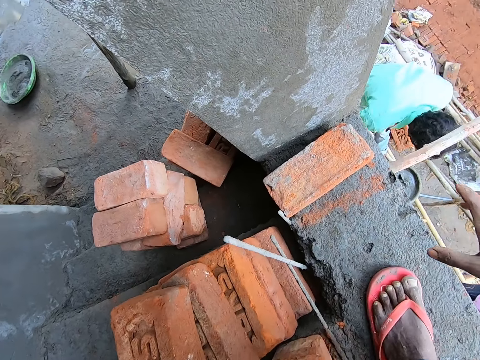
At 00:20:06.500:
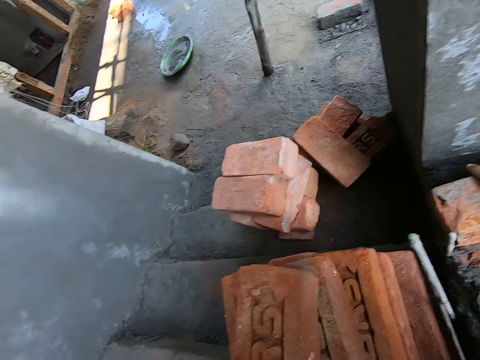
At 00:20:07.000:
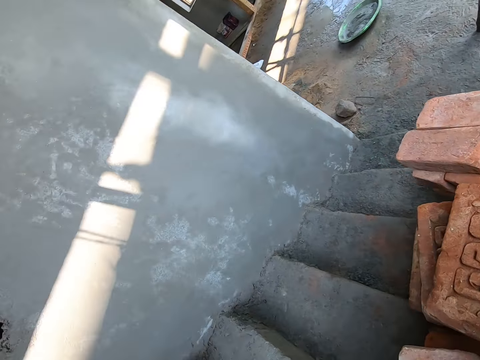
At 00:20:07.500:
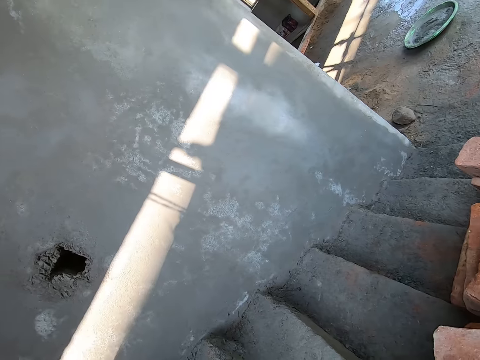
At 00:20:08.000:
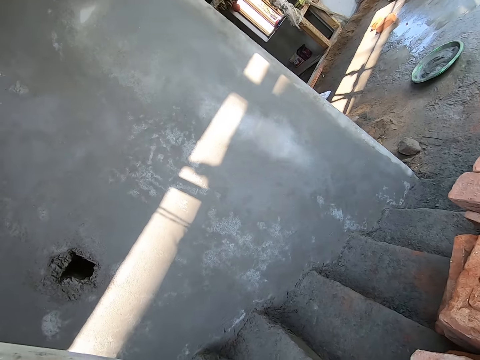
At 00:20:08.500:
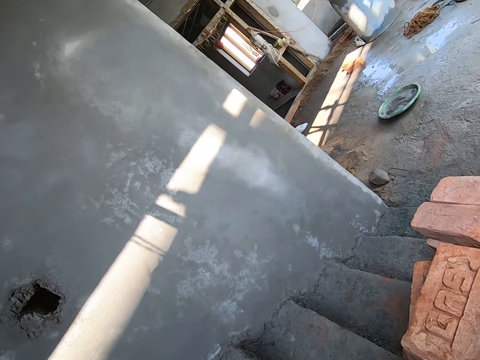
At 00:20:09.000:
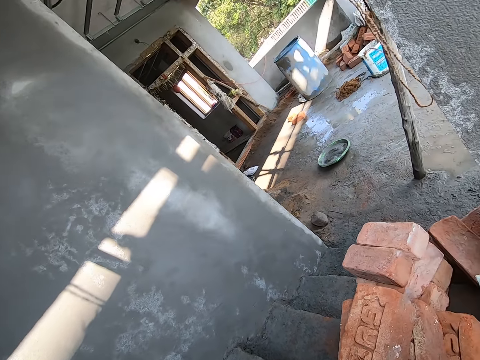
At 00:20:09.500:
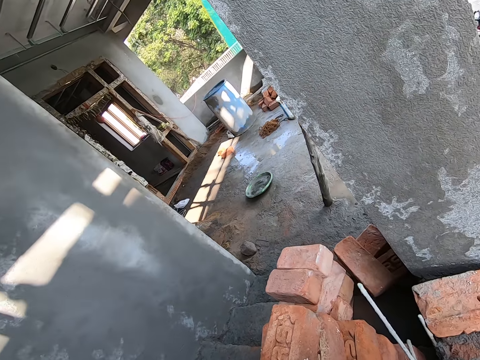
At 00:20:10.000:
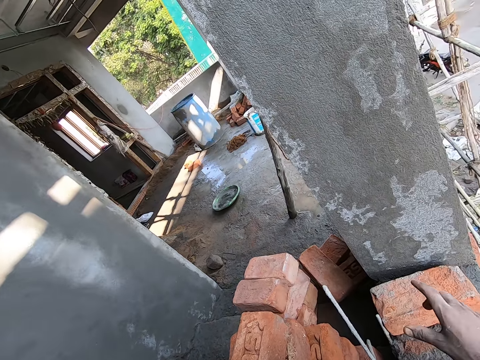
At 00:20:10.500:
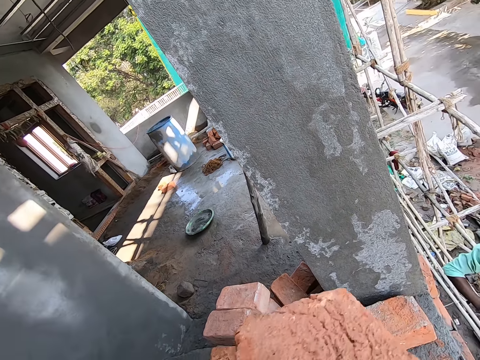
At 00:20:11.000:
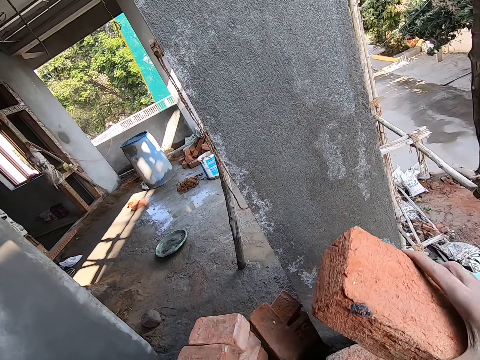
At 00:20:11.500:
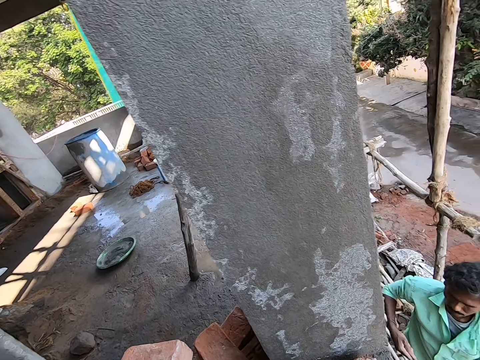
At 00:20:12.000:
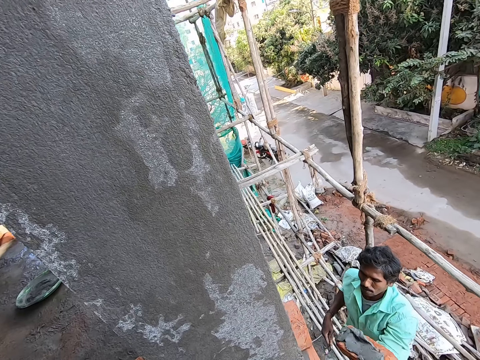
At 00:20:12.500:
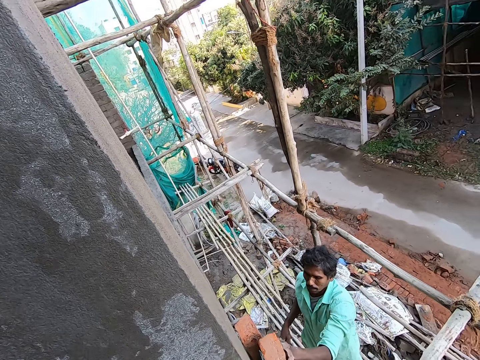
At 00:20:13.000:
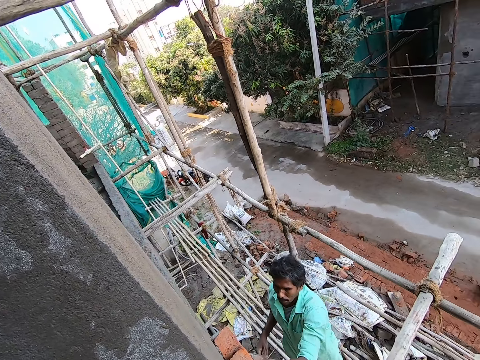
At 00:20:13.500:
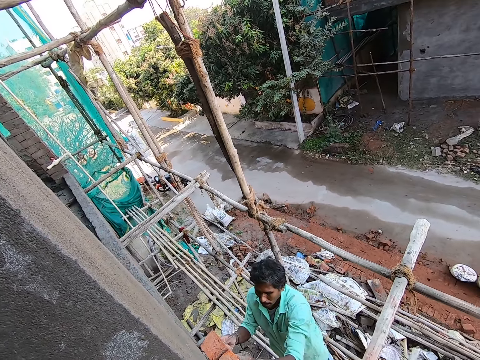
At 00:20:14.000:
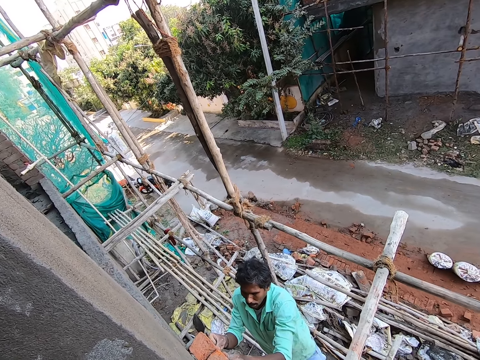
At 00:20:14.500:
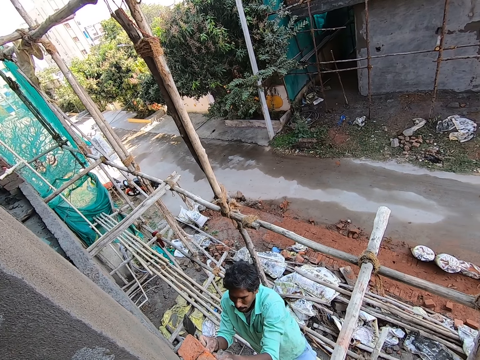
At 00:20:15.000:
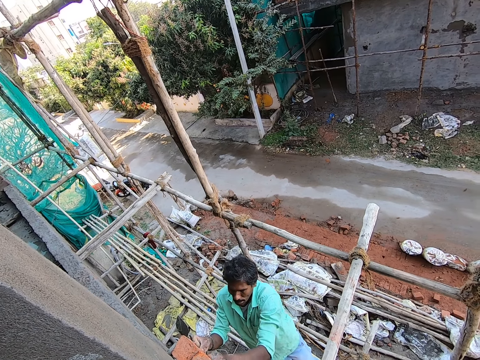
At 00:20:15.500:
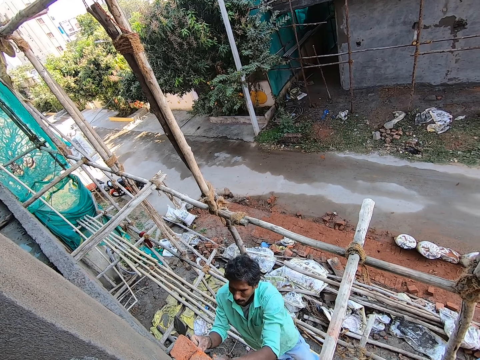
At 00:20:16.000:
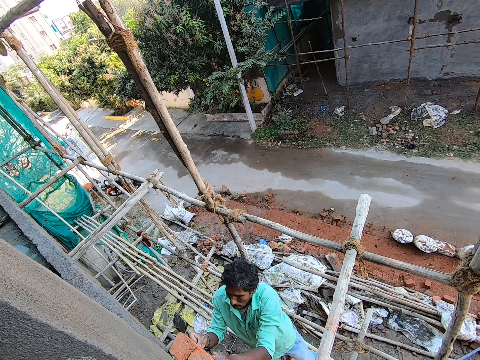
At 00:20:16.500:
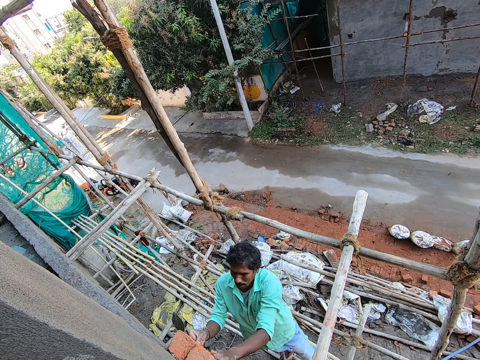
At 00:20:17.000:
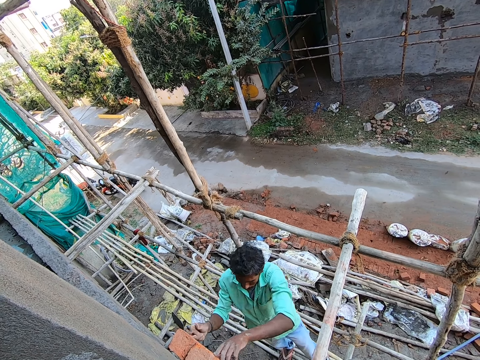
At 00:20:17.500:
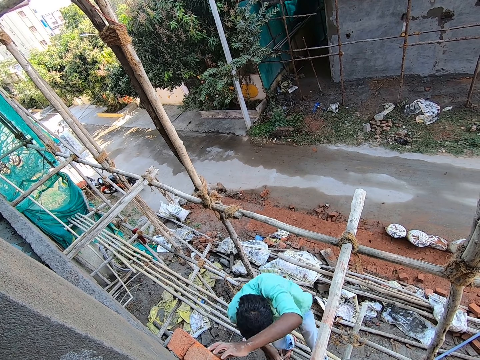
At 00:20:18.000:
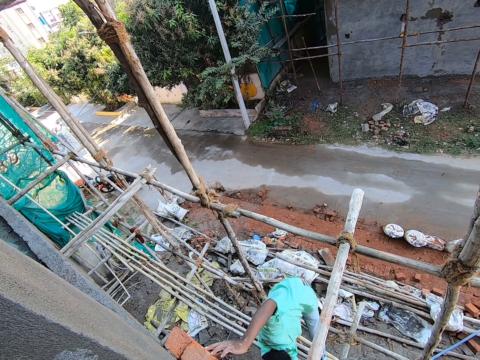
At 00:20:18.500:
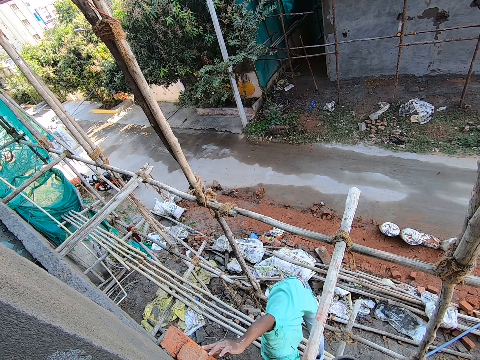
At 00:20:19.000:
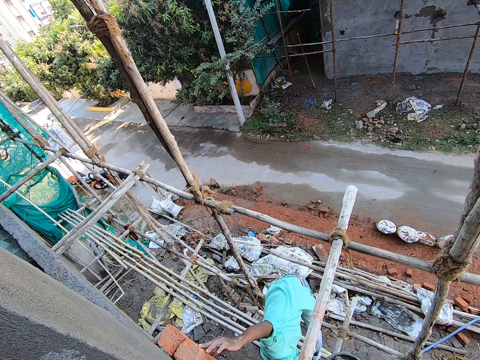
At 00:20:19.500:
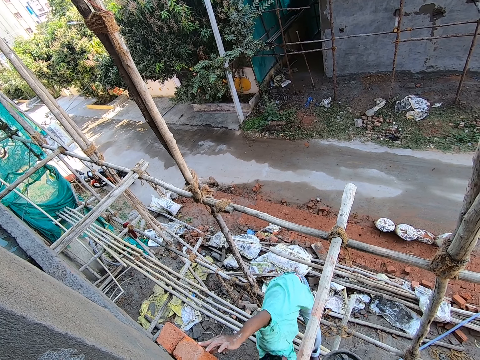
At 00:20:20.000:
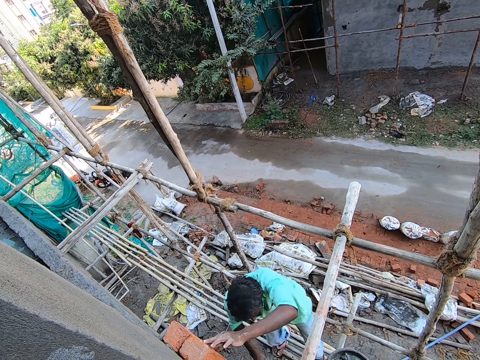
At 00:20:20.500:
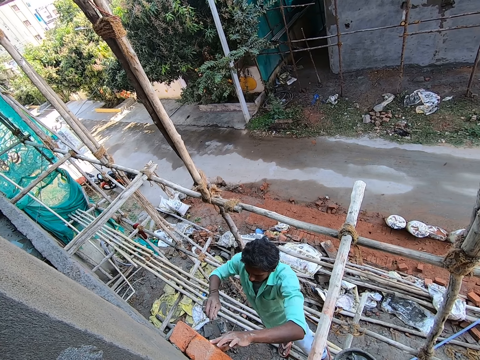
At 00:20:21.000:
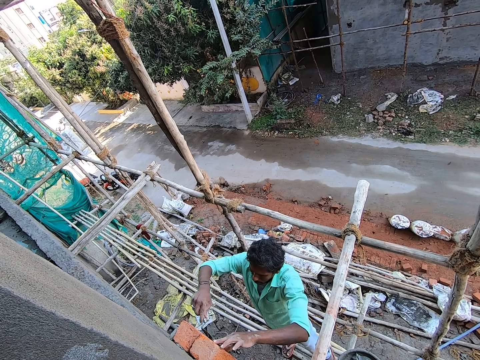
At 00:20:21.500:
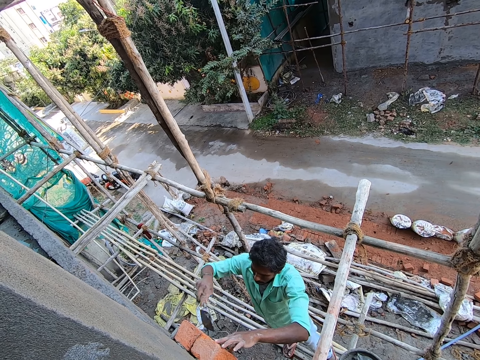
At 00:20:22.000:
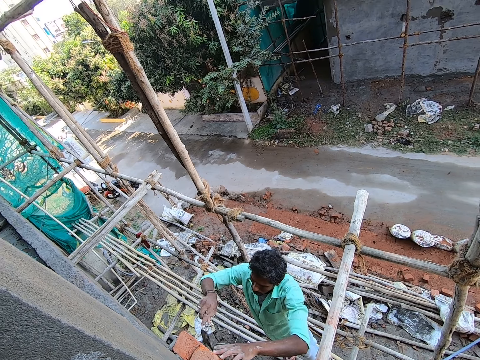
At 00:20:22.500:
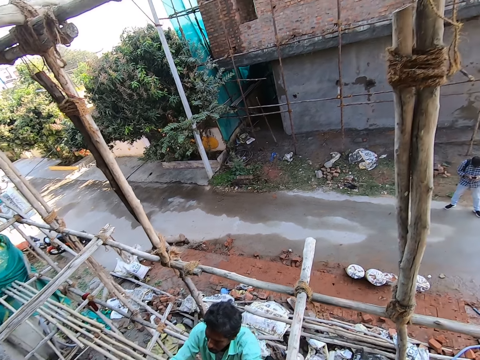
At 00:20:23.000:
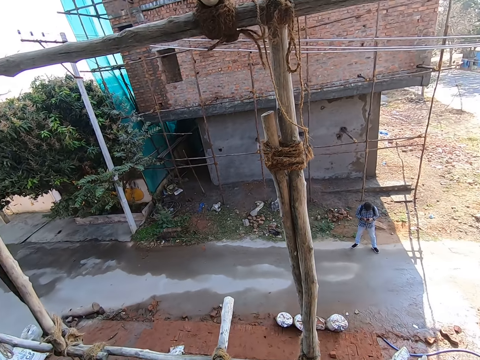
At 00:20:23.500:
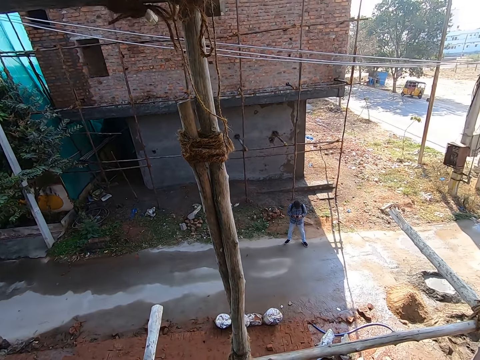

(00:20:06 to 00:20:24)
The camera wearer flaps the hand. He picks up the brick. He flaps the hand. He moves a brick on the concrete with both his hands. He lifts the brick up. A man plasters the brick on the wall with his left hand. The camera wearer gives the brick to the man. The man presses the brick with the hand on the wall. He scoops the concrete with a trowel. He plasters concrete mix on bricks on the wall with the trowel in his right hand.

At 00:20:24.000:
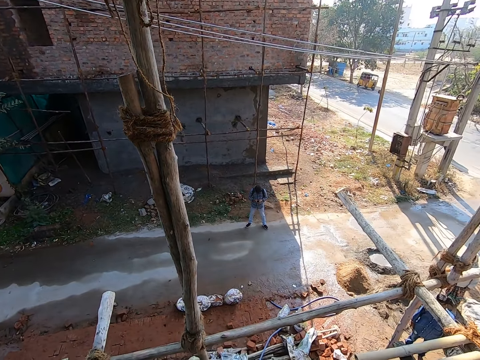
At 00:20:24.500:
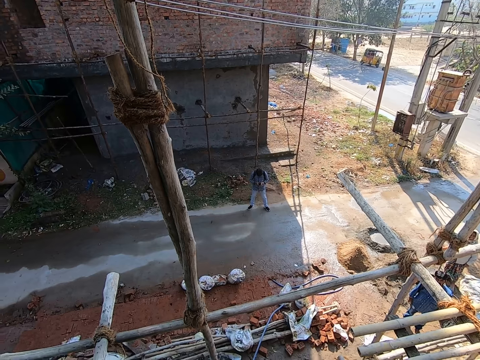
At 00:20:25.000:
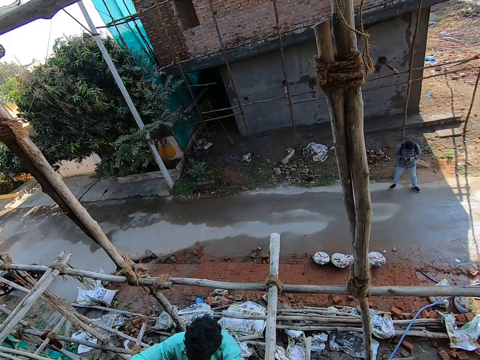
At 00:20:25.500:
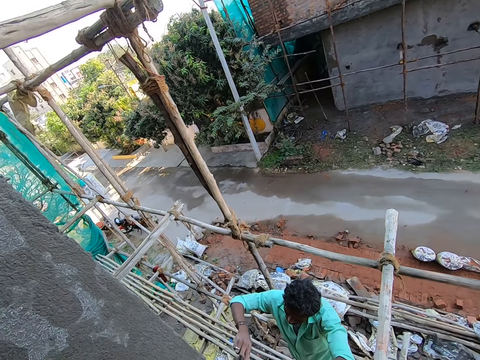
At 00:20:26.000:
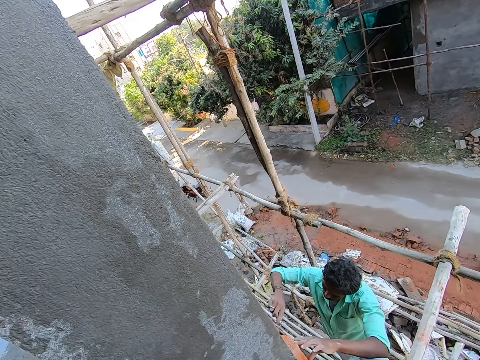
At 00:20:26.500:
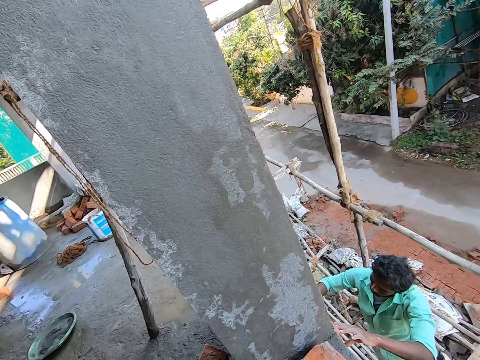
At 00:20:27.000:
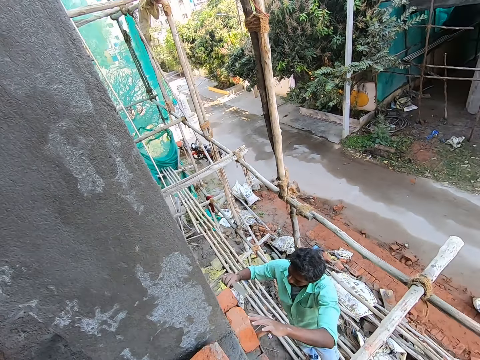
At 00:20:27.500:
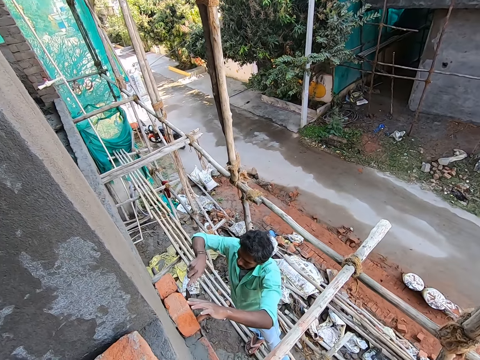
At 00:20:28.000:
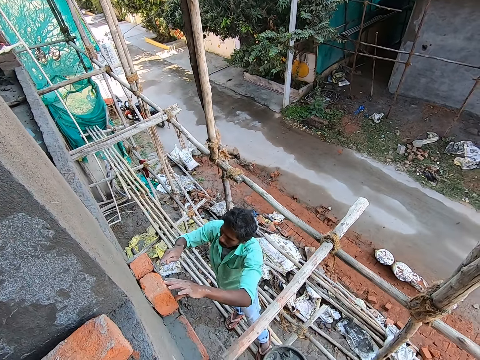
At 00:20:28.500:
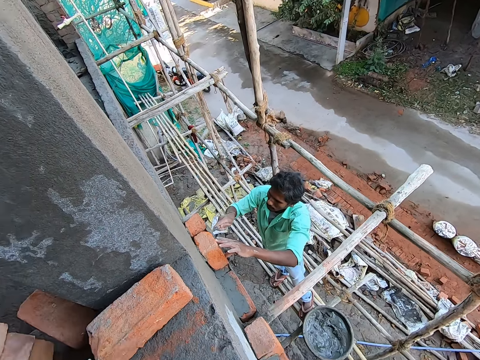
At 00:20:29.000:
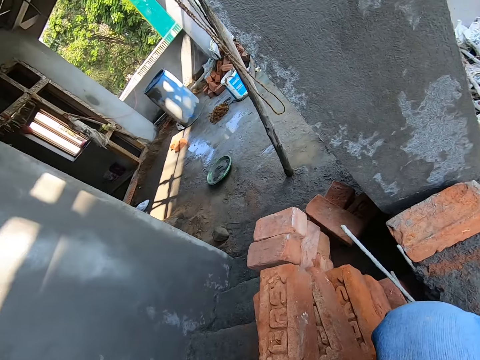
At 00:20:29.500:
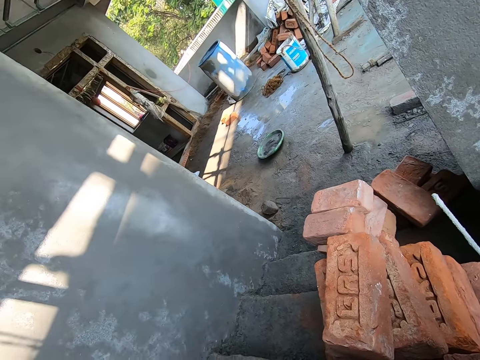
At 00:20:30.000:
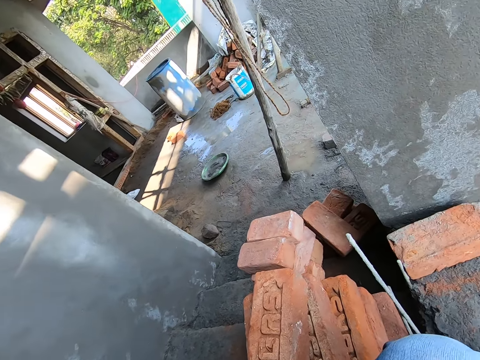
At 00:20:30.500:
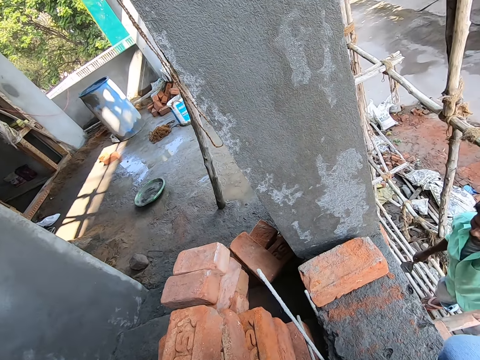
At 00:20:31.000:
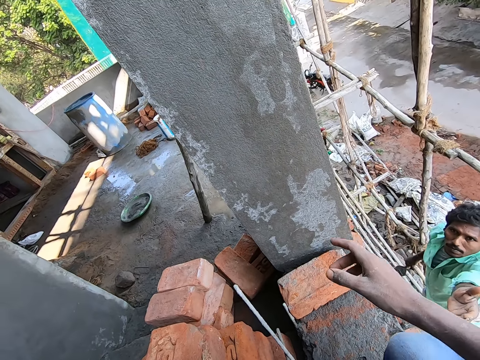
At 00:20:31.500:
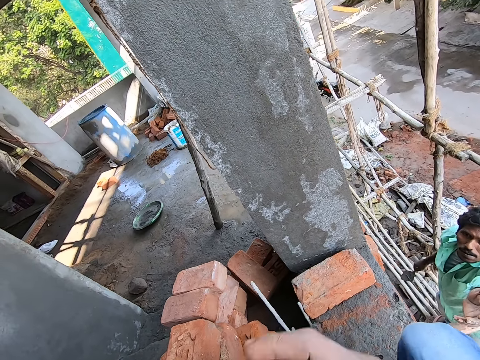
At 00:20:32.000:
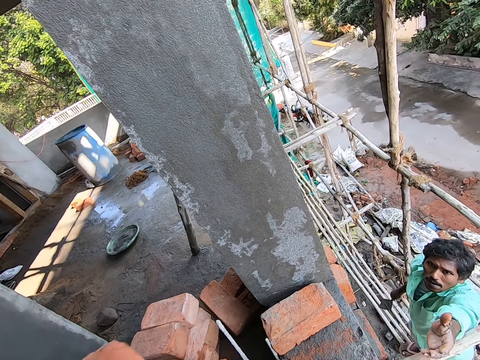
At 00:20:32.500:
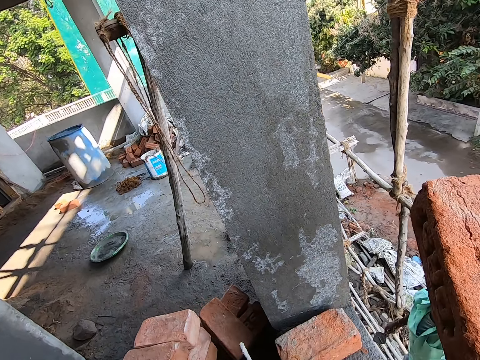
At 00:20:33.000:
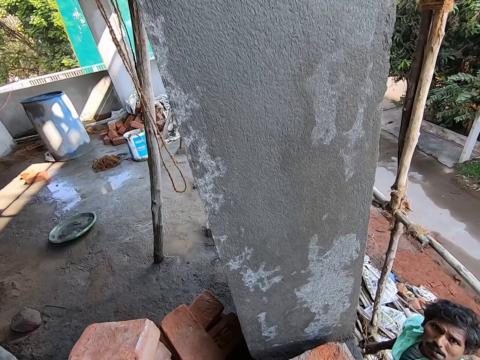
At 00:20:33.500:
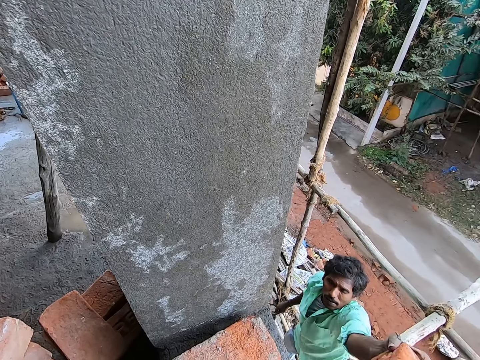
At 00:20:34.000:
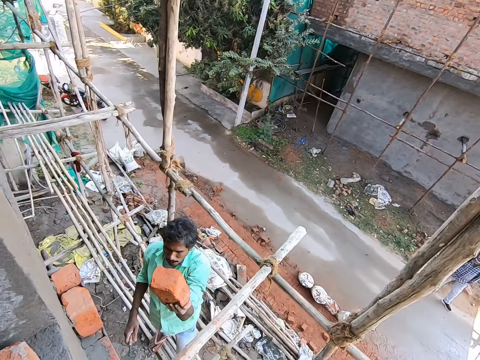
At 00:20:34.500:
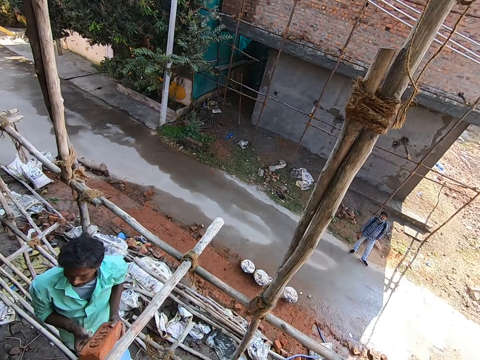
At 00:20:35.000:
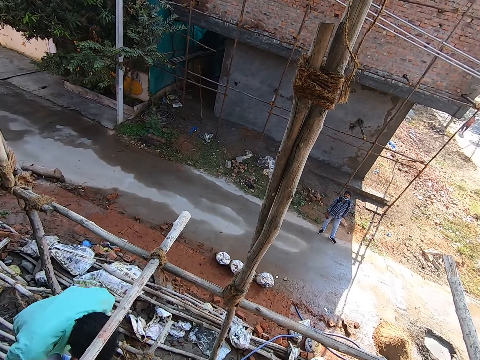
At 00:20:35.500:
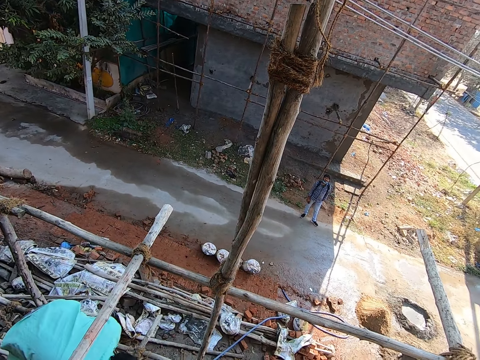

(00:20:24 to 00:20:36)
The camera wearer flaps the hand. He lifts the brick up. He passes the brick to a man with his right hand. The man holds the brick with both hands.
